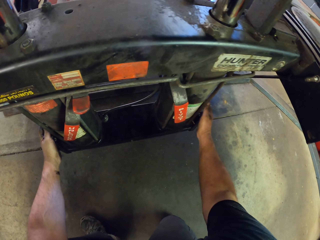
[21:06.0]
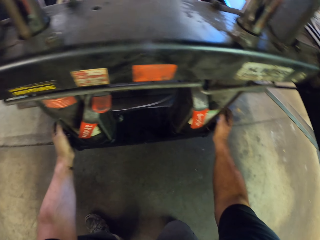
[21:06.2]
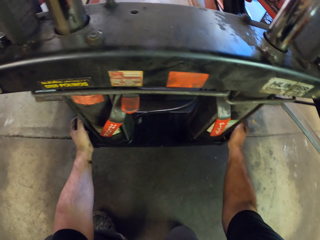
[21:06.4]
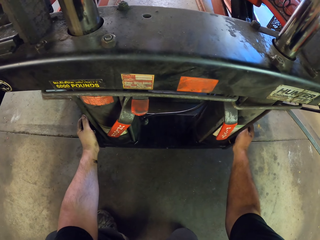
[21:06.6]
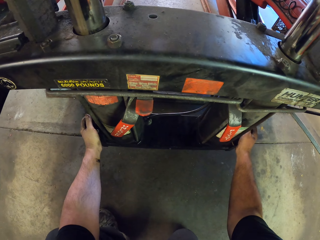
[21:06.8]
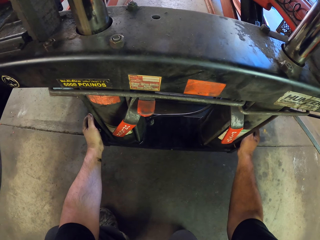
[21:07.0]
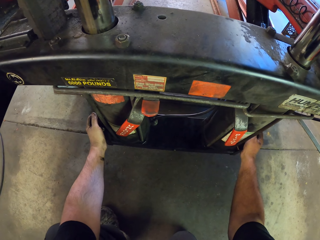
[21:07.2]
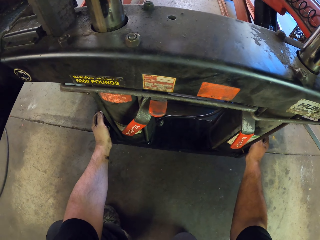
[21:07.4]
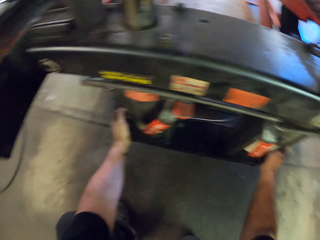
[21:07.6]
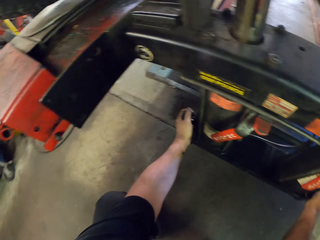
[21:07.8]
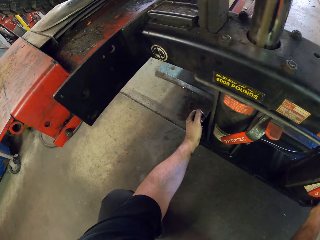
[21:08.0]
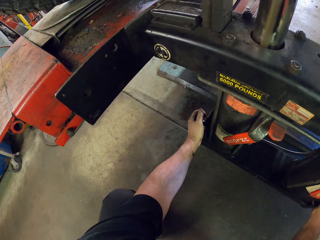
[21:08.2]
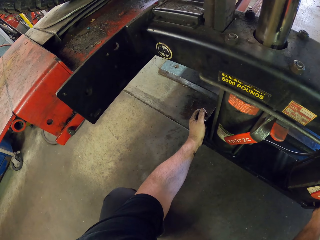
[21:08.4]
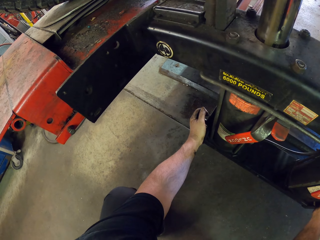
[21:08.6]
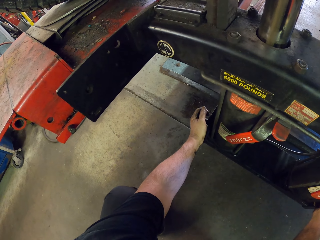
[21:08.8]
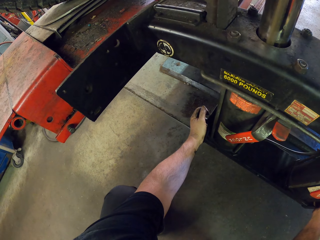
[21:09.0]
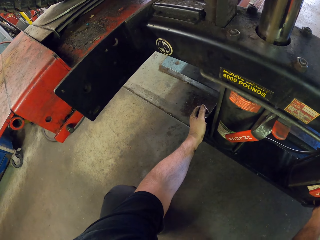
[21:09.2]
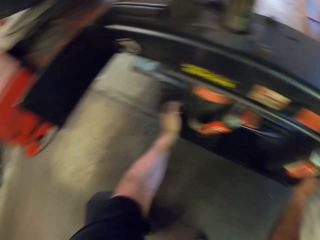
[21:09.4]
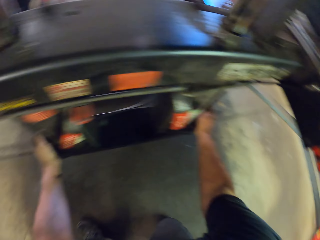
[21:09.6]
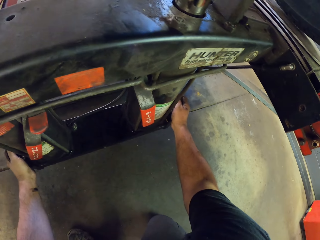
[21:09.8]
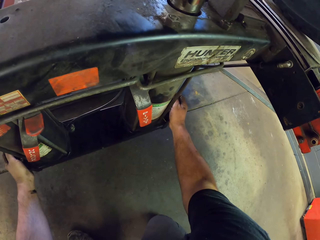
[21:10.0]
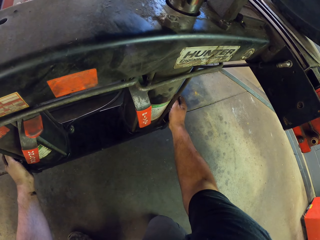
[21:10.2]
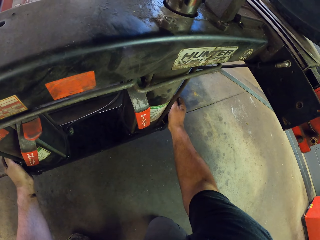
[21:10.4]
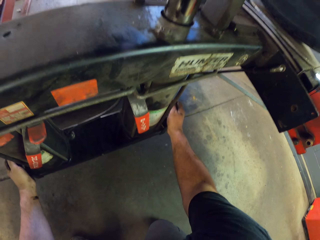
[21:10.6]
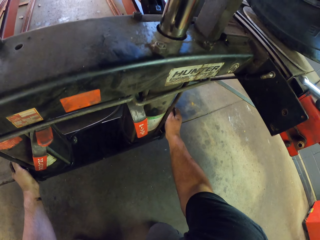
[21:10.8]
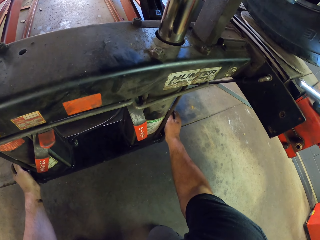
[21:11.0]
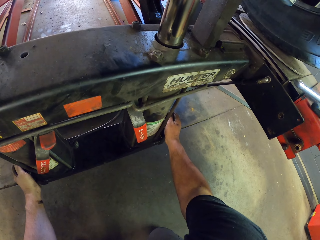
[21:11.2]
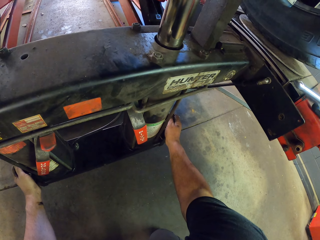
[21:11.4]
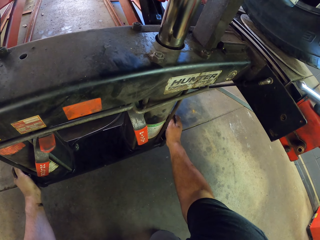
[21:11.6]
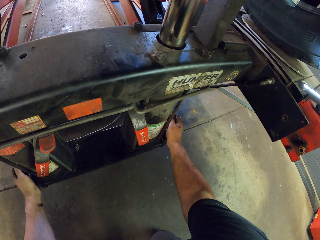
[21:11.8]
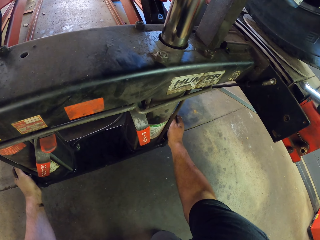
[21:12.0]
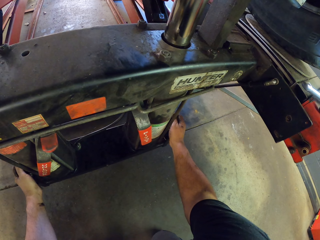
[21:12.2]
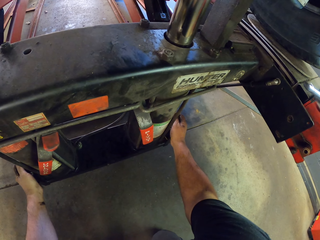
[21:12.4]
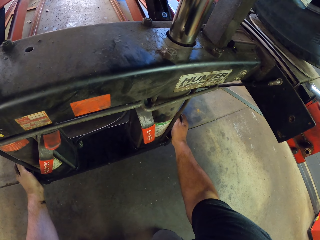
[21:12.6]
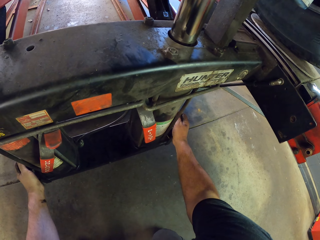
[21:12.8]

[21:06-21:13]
The camera wearer touches the car stand. They look around.

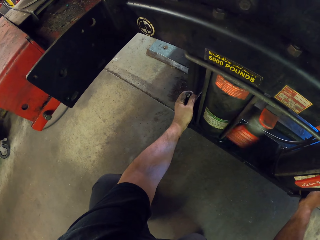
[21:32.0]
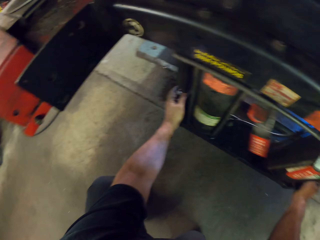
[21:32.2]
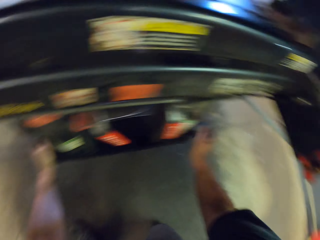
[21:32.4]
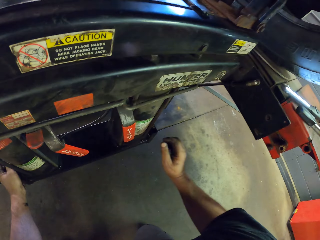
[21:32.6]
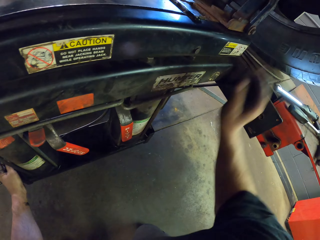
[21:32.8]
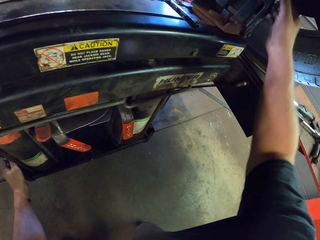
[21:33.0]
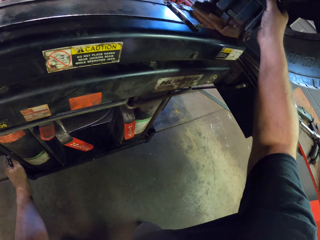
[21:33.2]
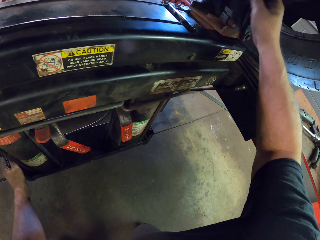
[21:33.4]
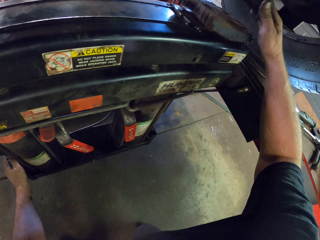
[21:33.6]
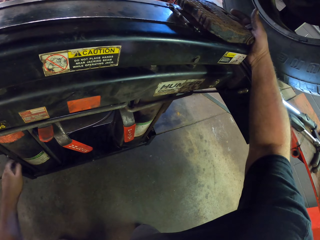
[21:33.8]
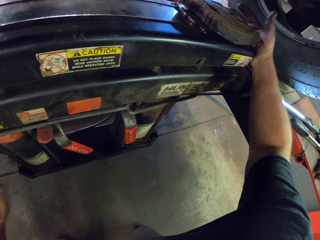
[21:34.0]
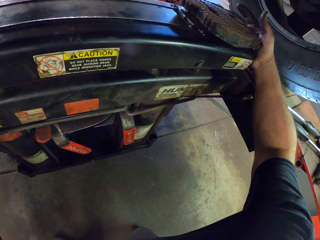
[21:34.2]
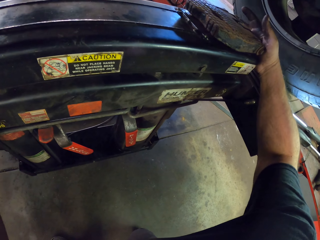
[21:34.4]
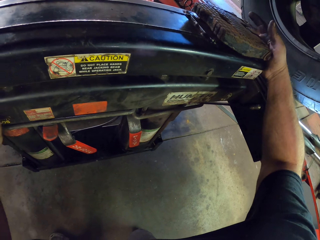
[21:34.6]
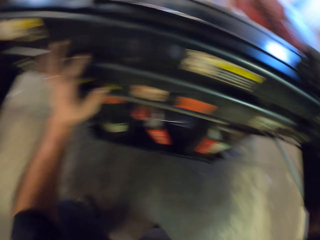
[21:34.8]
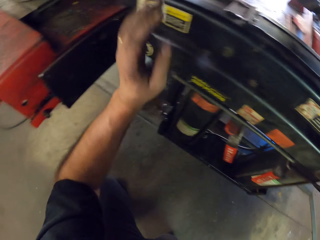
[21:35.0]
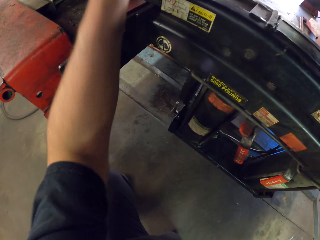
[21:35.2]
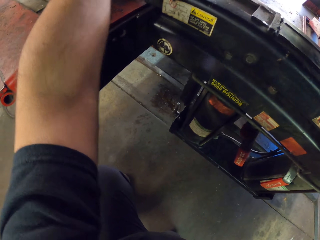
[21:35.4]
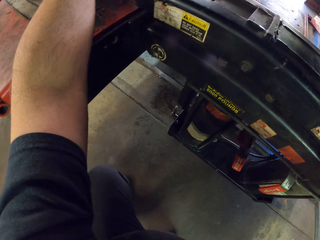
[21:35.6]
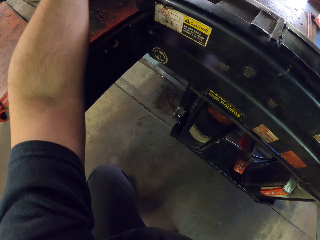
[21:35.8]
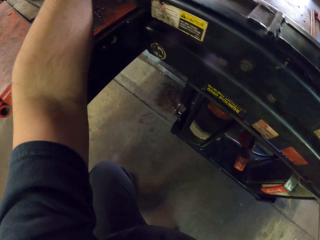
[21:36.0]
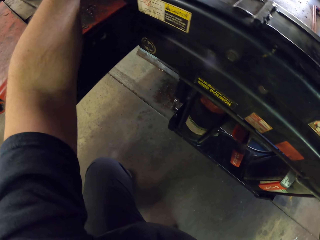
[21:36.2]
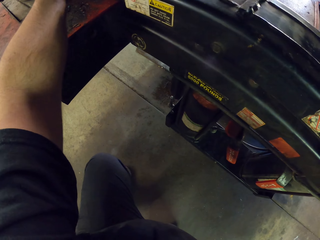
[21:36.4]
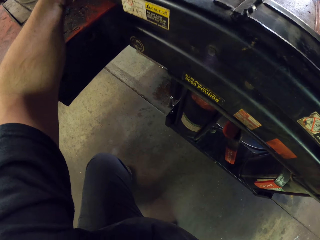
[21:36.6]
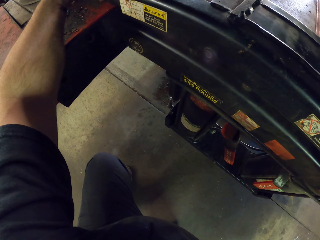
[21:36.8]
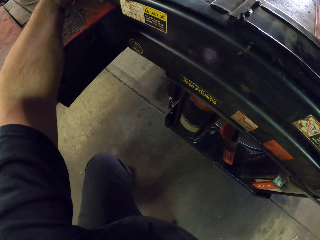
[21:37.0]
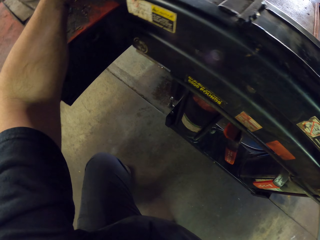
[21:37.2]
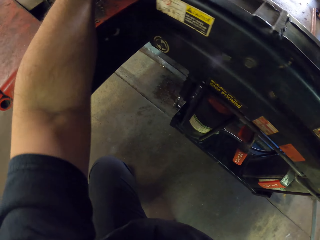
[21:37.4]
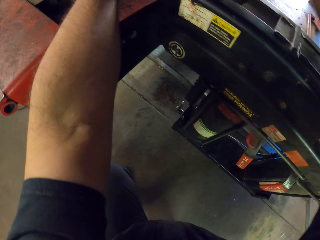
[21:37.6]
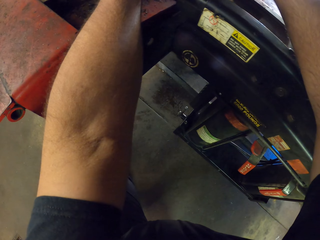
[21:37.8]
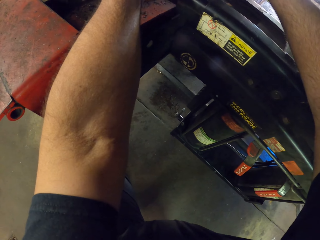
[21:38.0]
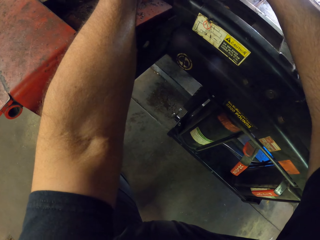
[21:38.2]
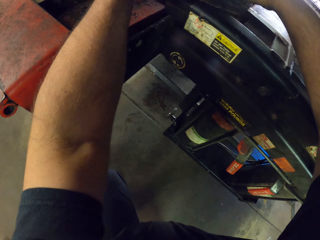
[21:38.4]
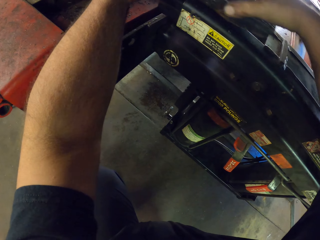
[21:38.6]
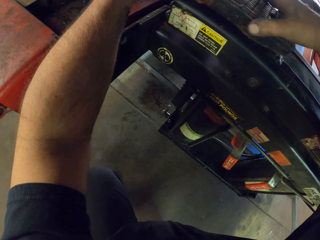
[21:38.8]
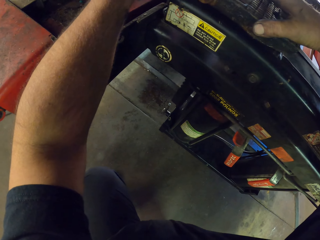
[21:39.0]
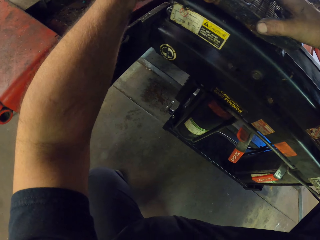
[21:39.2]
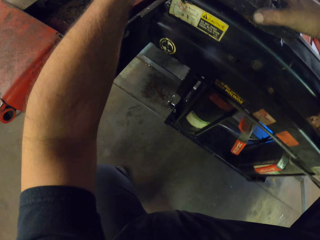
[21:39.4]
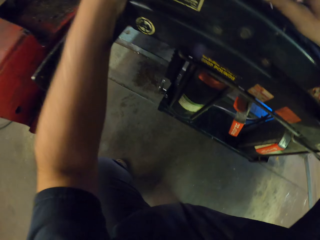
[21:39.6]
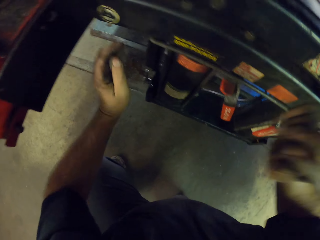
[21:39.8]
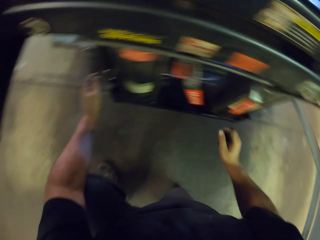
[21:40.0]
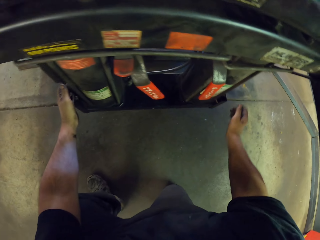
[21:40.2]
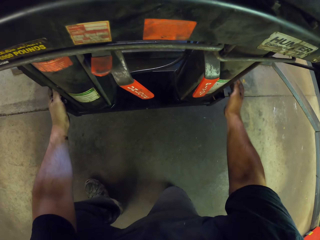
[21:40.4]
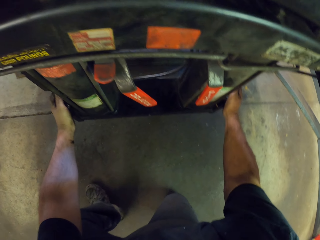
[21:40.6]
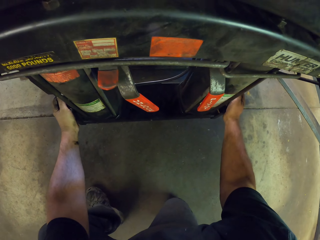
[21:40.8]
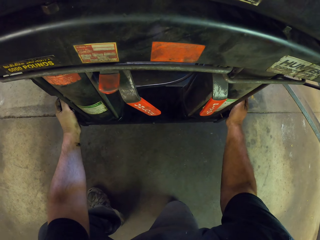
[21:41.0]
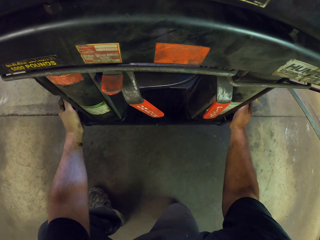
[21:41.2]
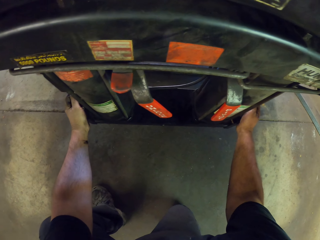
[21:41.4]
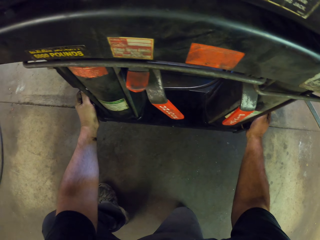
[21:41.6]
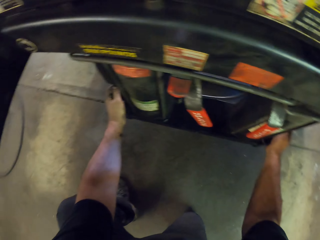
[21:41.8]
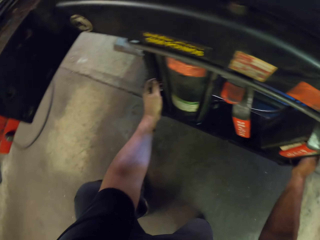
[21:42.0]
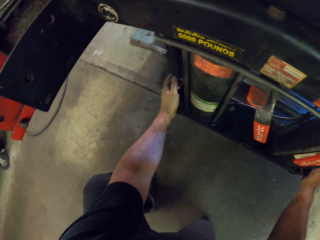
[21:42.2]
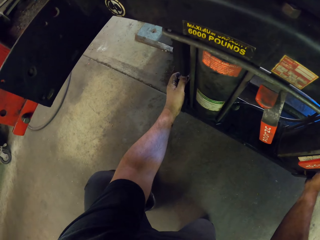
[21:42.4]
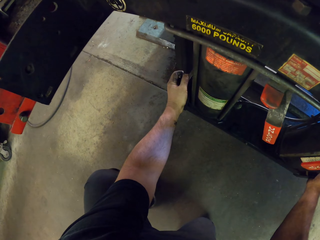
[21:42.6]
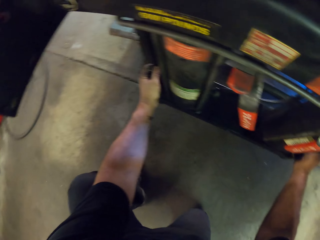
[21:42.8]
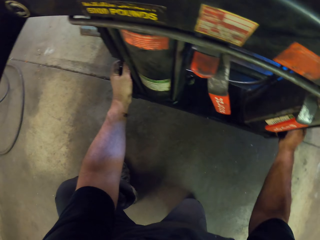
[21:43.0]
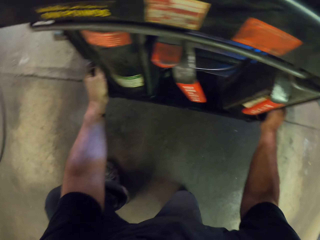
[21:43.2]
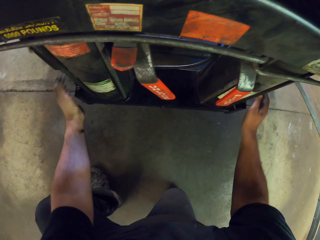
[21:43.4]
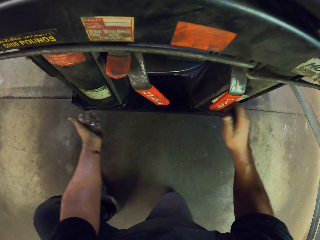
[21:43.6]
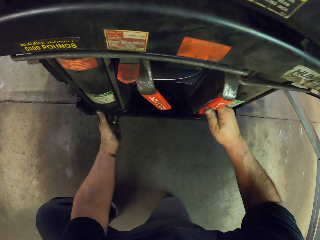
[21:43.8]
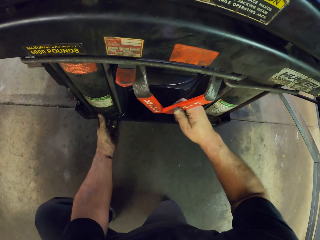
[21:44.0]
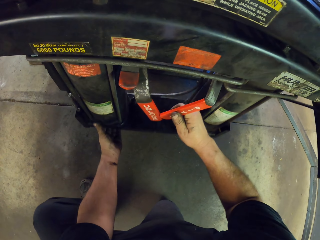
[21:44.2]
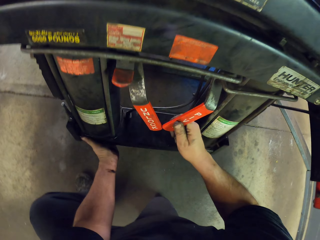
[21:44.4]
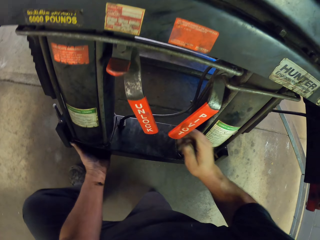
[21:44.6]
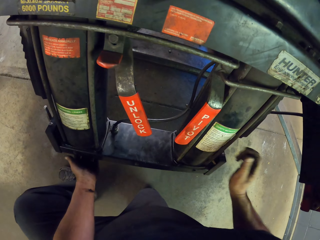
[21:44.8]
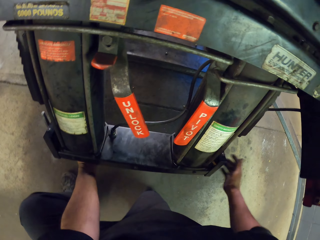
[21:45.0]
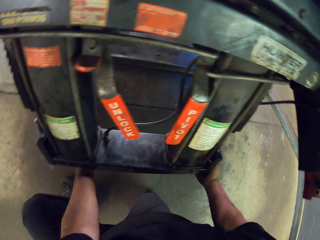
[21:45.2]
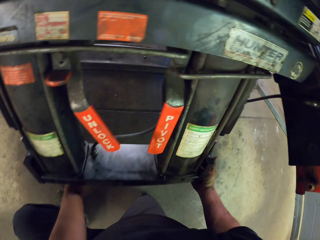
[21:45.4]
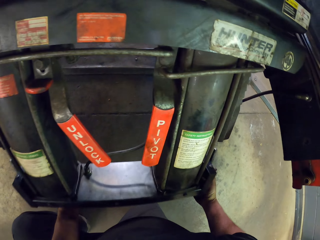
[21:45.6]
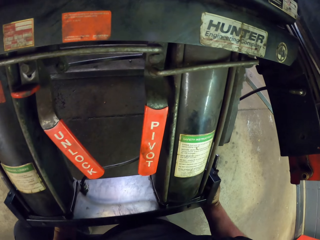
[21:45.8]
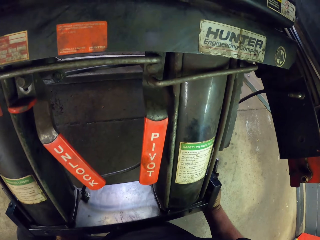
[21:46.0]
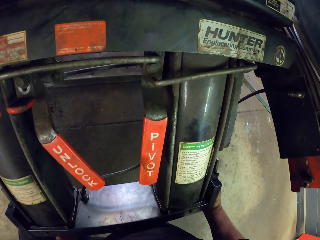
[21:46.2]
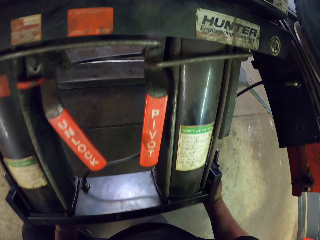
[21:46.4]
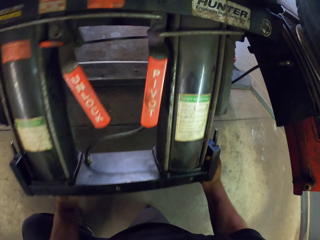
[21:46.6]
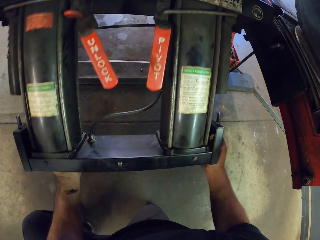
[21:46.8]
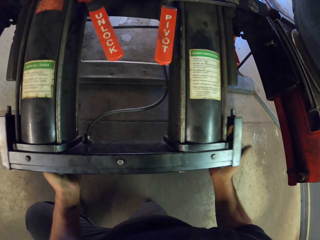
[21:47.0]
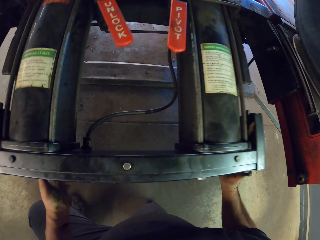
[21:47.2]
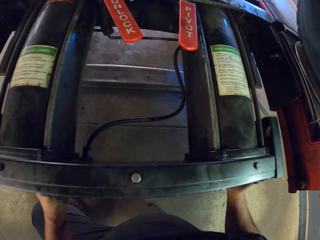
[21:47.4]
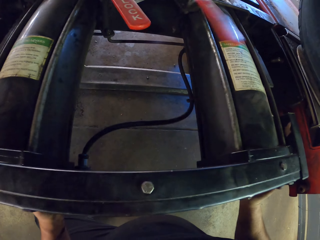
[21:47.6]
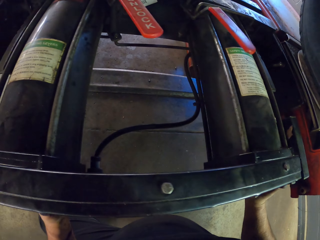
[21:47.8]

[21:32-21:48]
The camera wearer puts something down. They move something. They adjust the car hoist. They lift up the car stand.
